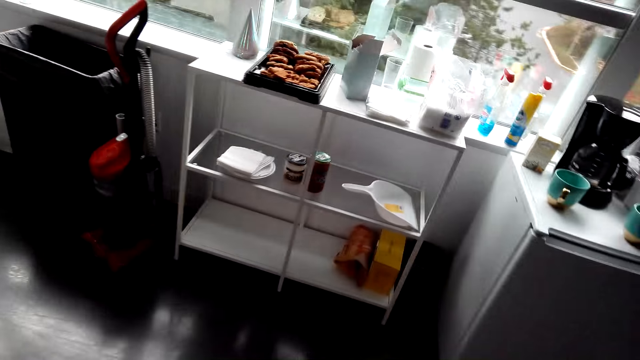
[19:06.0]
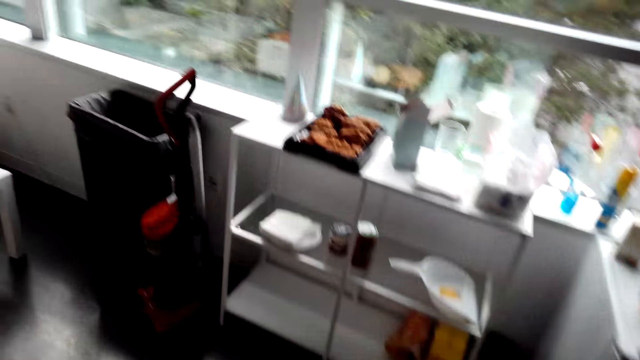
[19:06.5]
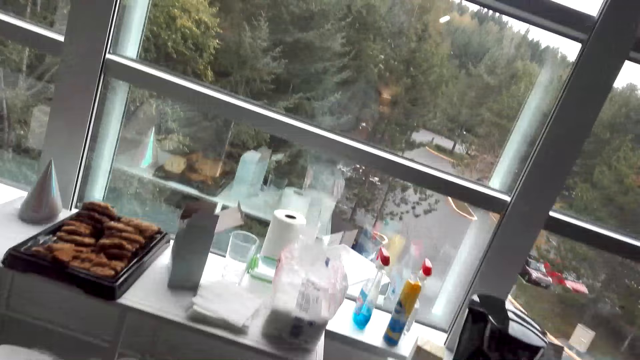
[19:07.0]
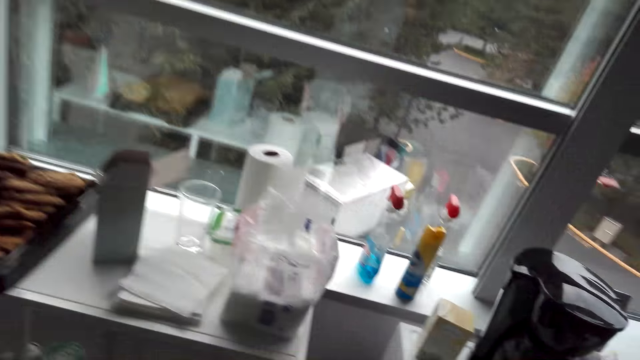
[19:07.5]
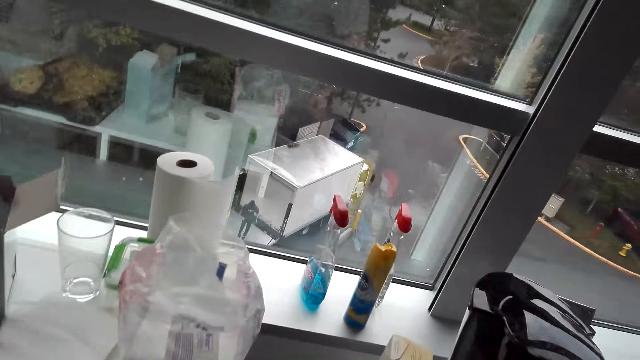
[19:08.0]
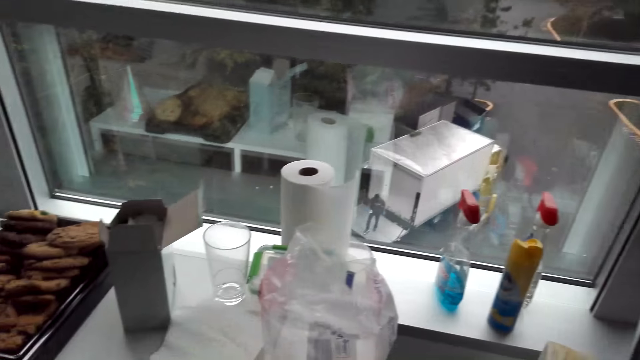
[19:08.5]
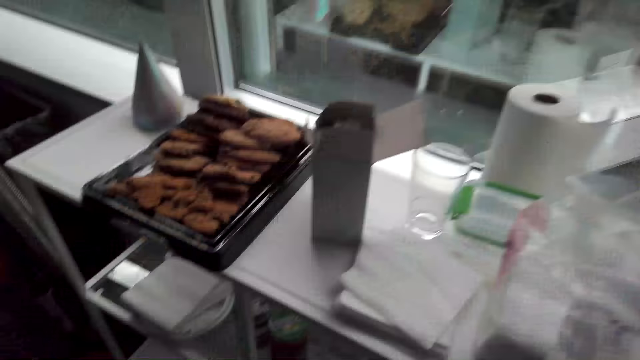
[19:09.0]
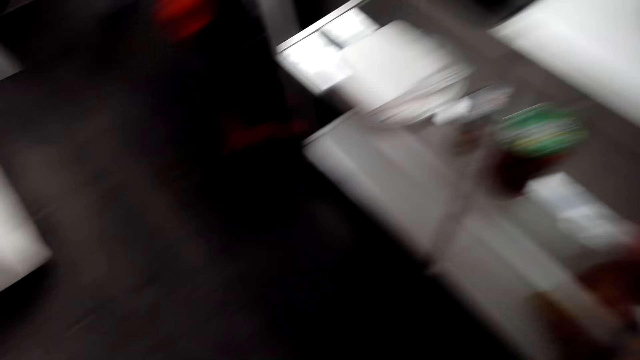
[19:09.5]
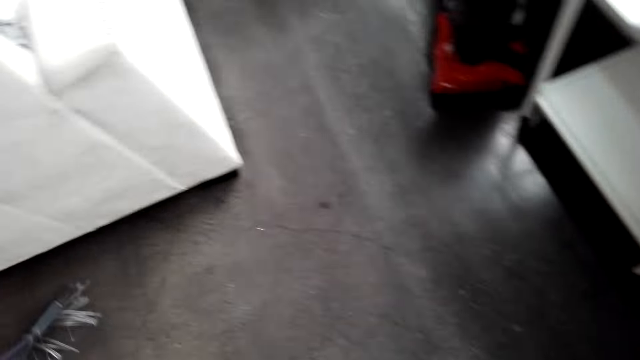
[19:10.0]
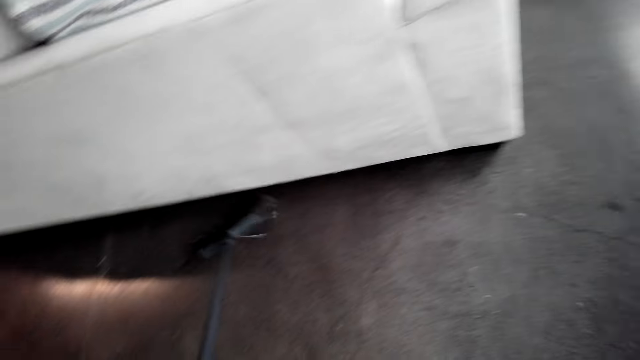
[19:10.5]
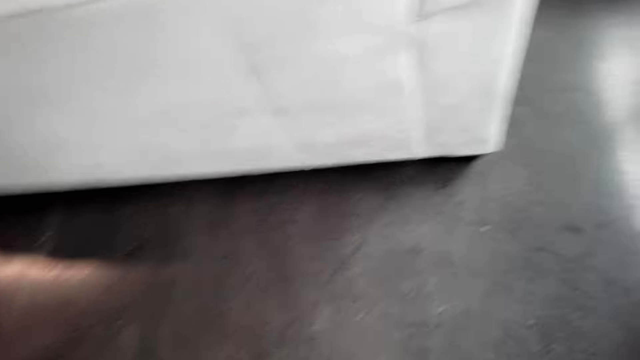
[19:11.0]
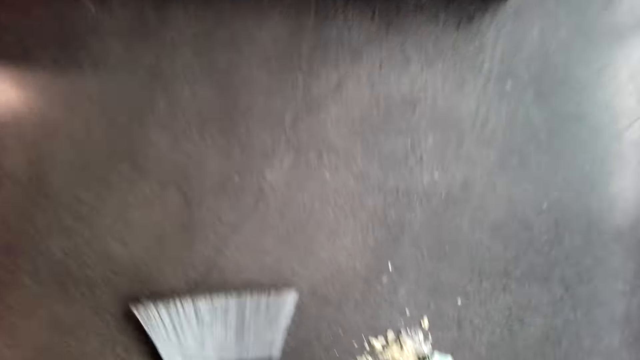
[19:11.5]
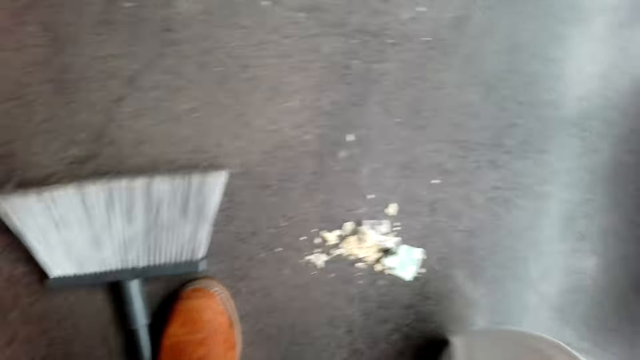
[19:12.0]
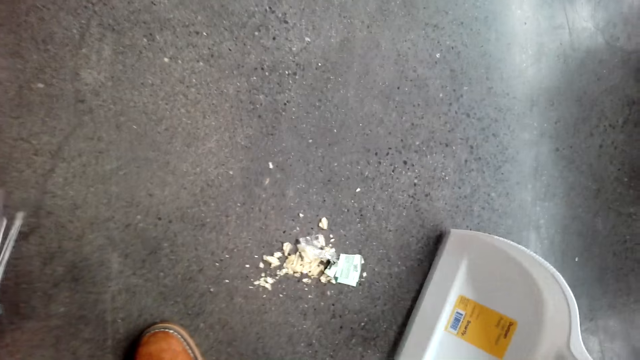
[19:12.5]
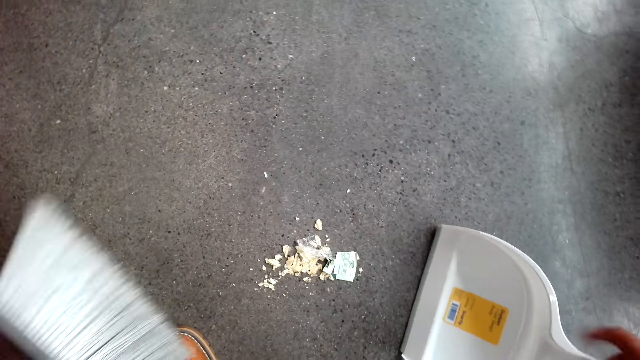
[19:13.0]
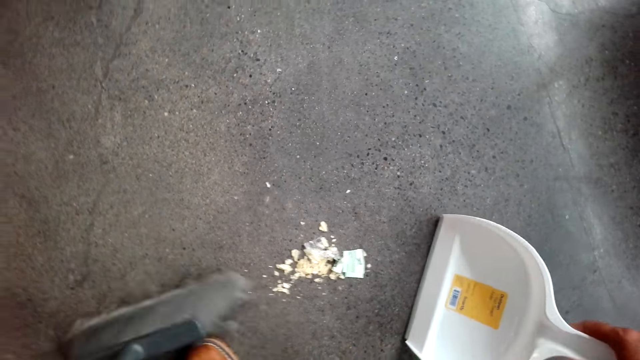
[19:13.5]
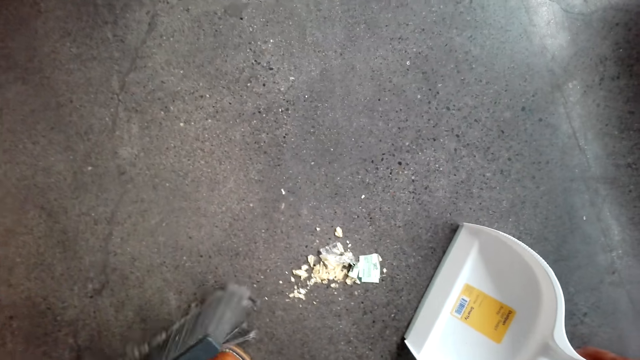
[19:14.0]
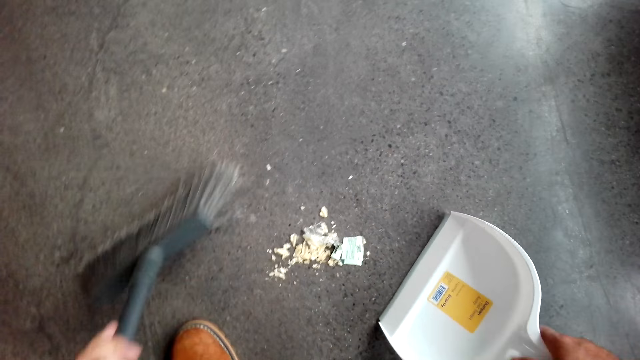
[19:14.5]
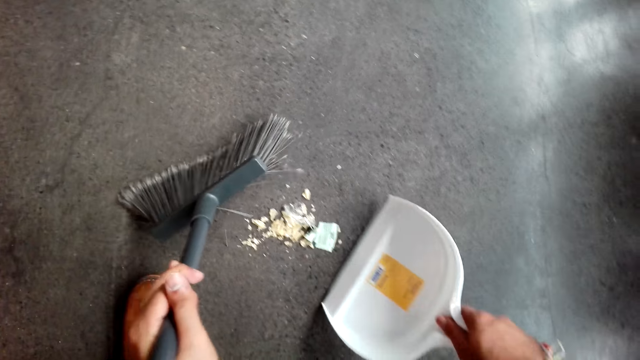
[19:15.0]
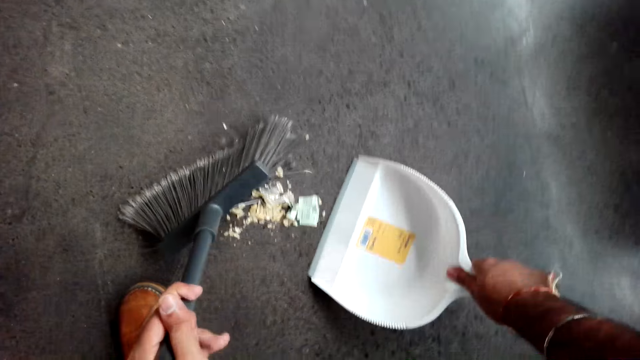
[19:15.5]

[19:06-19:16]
The camera wearer sweeps the floor. They pick up a dustpan.

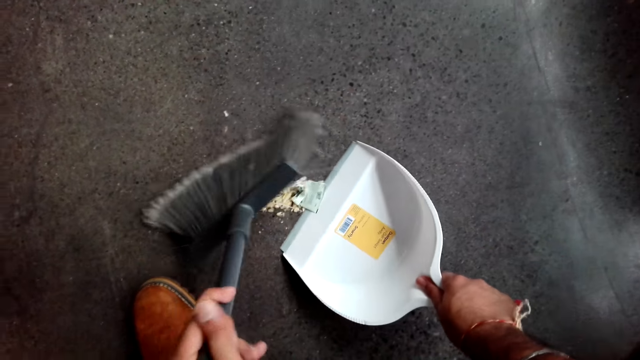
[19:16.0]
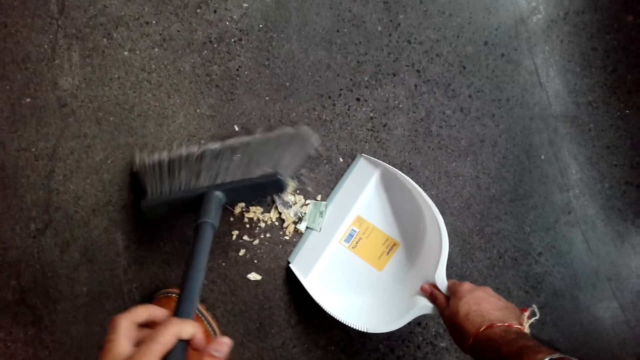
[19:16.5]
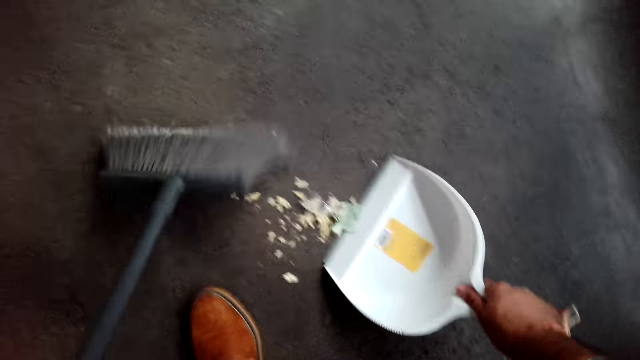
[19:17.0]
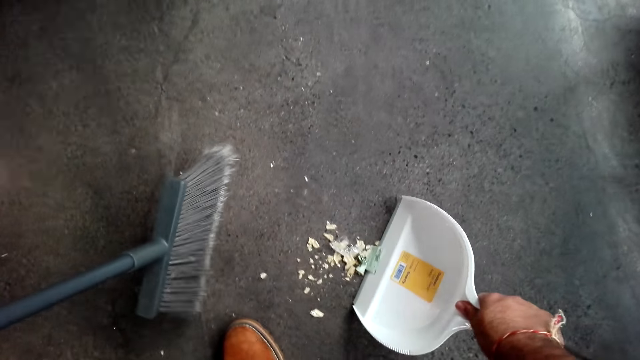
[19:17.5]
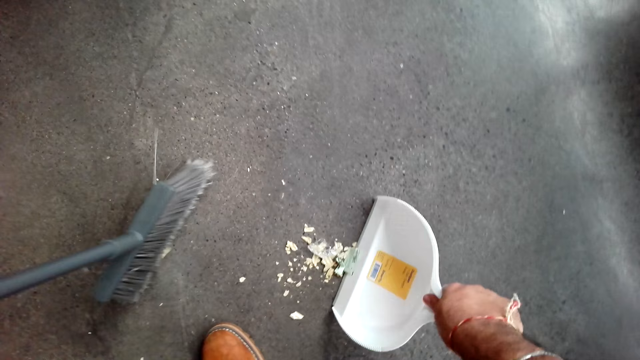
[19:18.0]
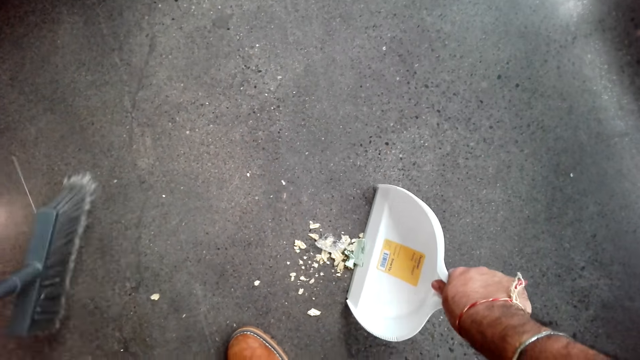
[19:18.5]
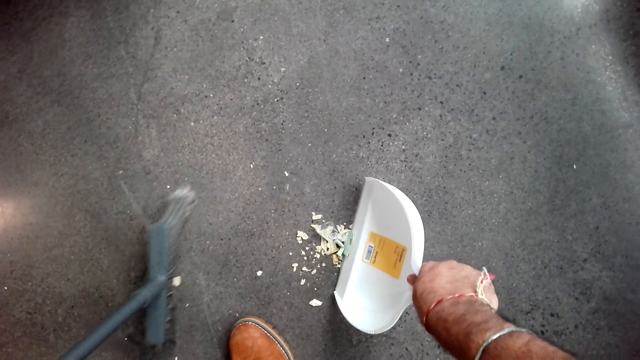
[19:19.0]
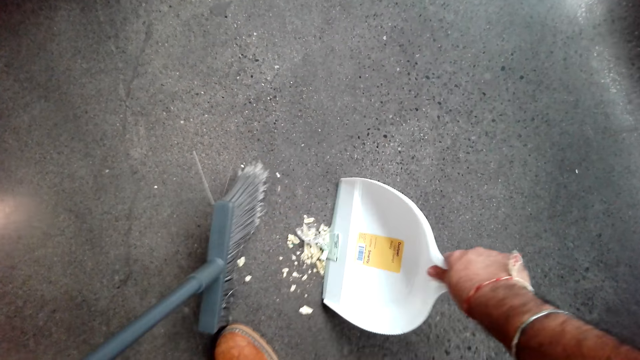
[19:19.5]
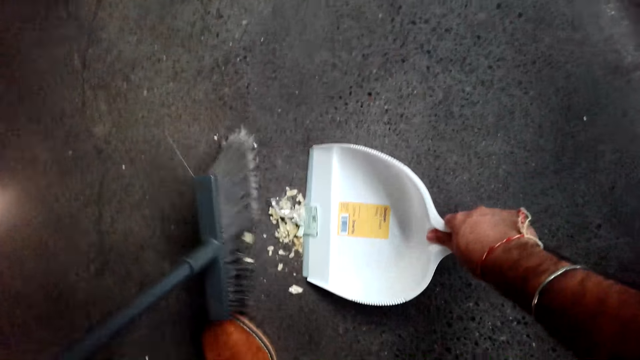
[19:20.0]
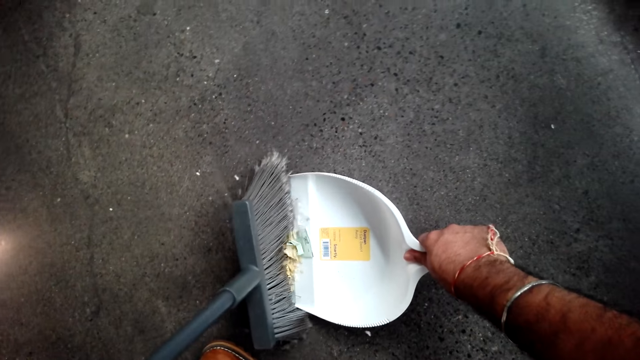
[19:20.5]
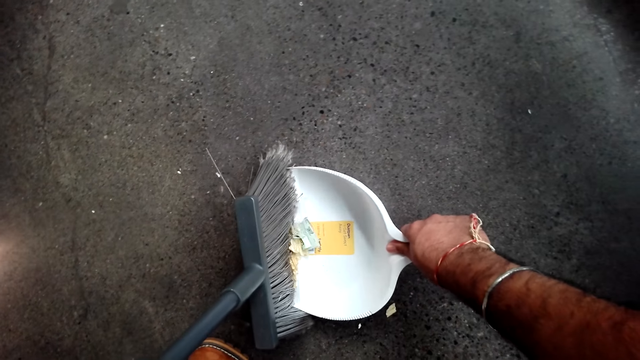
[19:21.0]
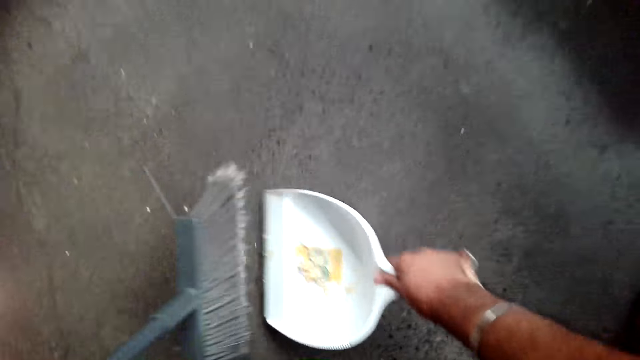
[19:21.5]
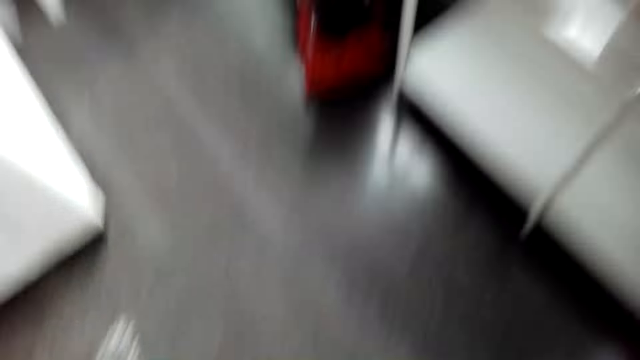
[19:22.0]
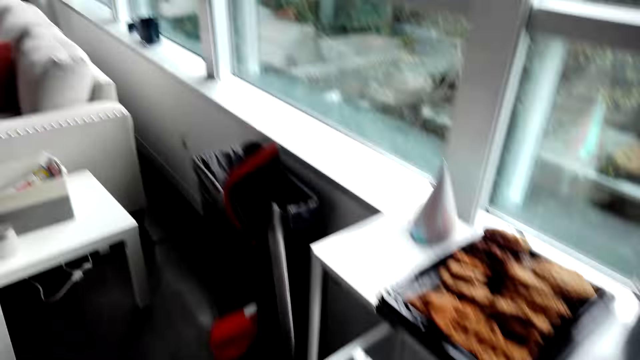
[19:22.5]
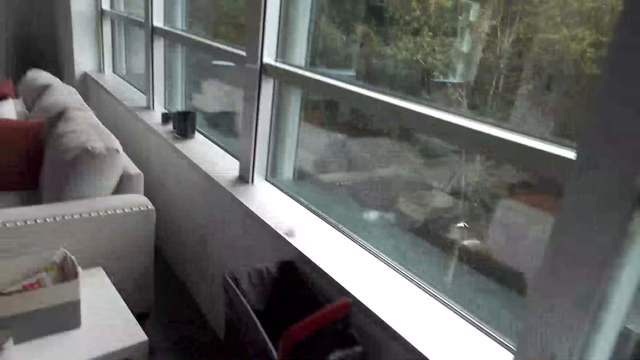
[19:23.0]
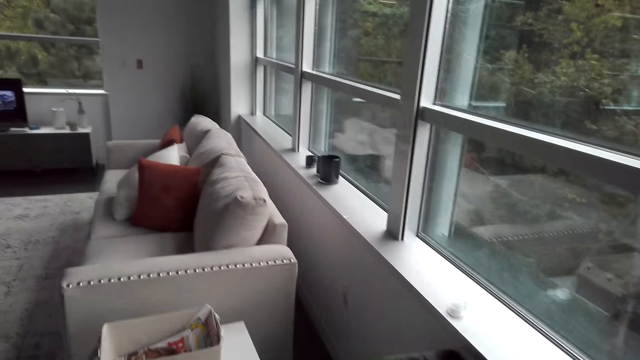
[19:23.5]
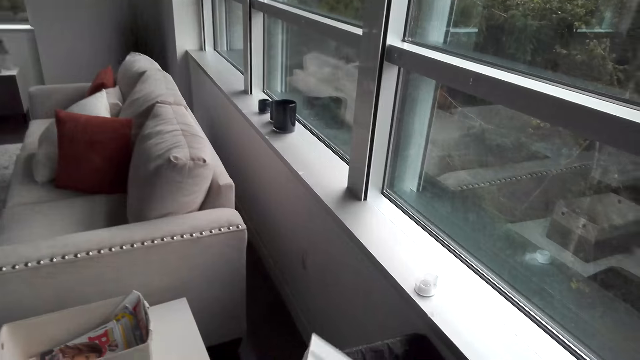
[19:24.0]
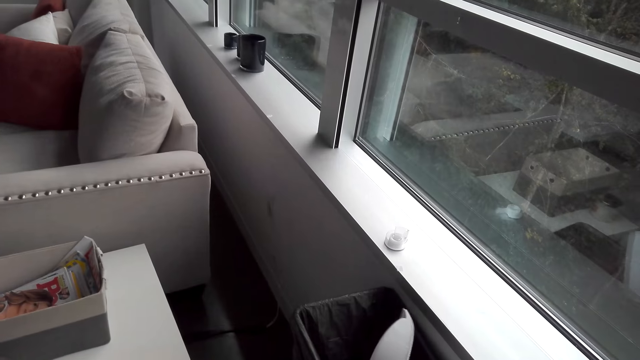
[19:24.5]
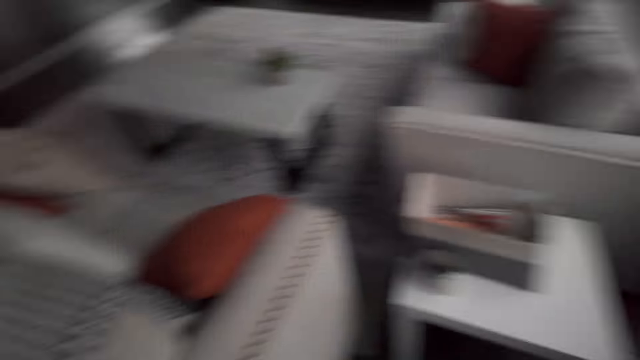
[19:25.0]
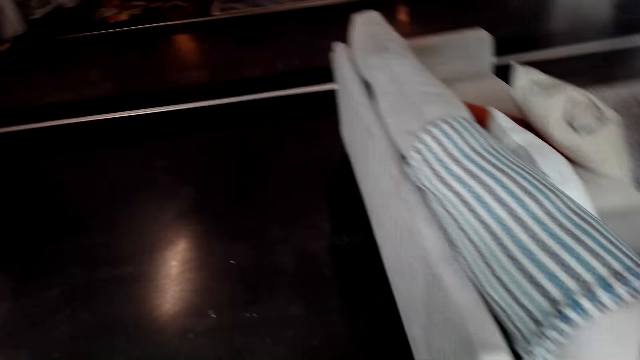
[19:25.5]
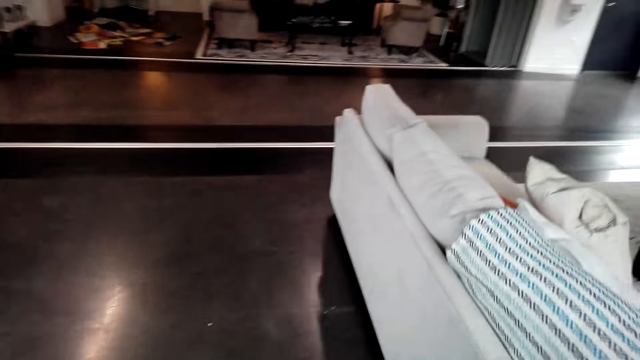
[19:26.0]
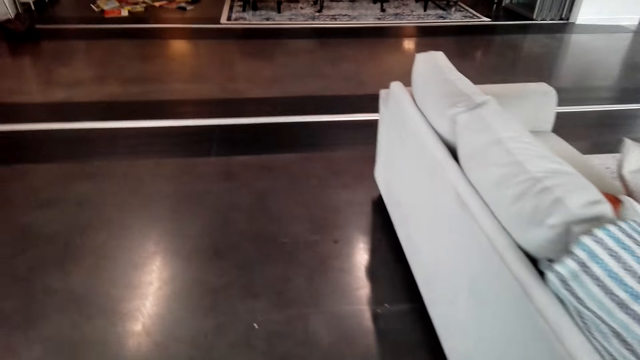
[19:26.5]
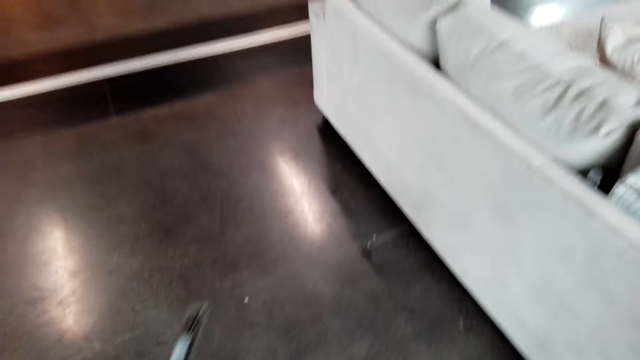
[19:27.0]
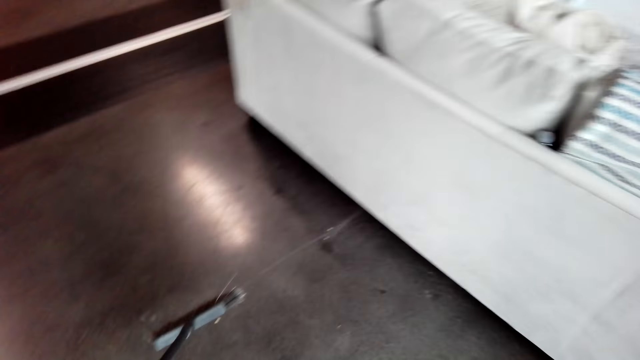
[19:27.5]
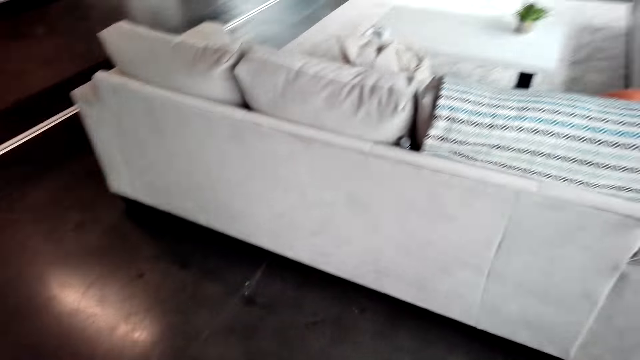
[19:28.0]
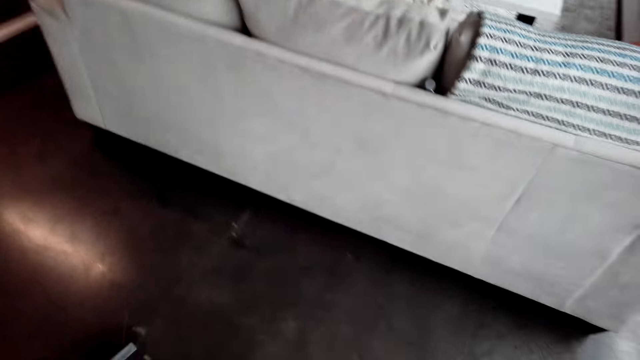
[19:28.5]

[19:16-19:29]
The camera wearer collects waste to a dustpan using a floor brush. They walk around the room and look around. They pour the waste to a waste bin. They walk around the room and turn around.
